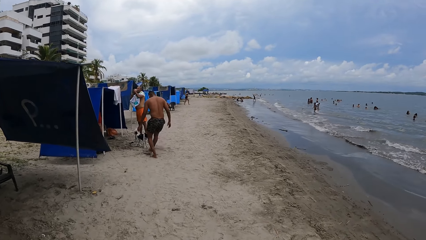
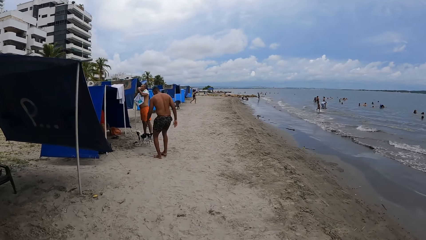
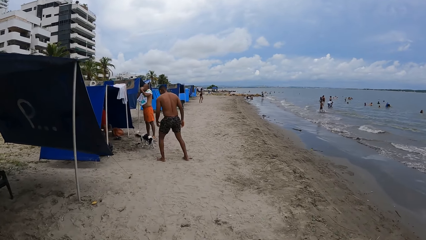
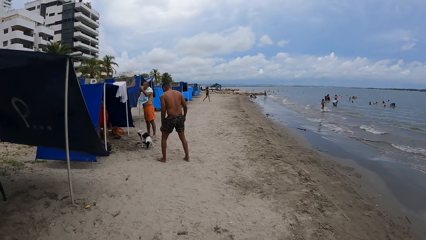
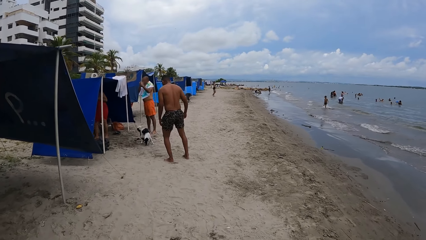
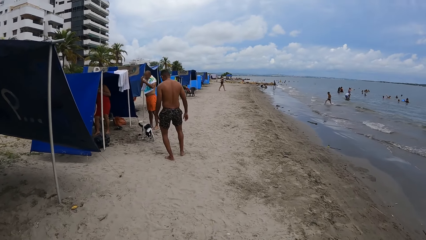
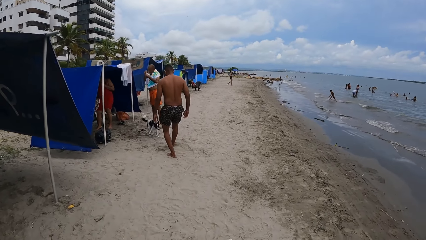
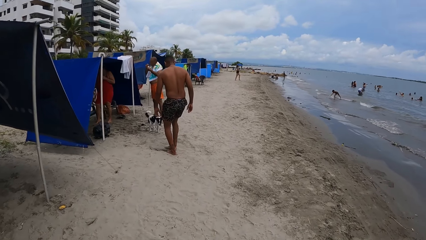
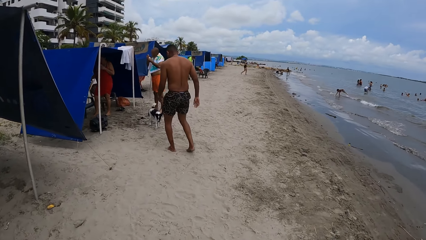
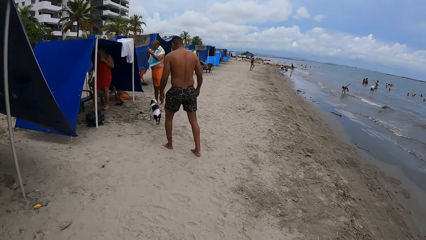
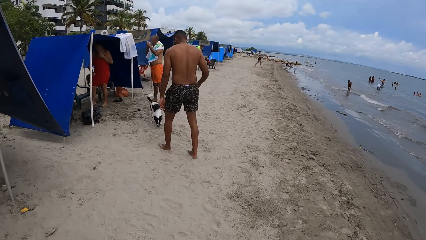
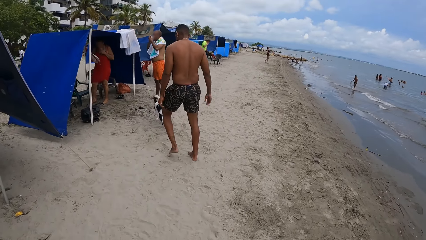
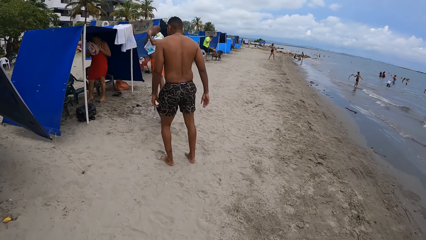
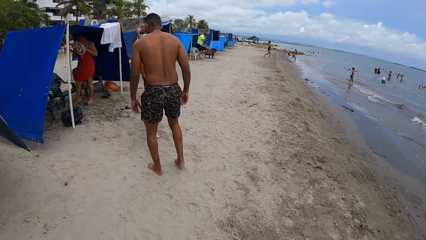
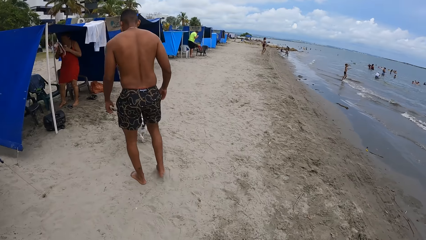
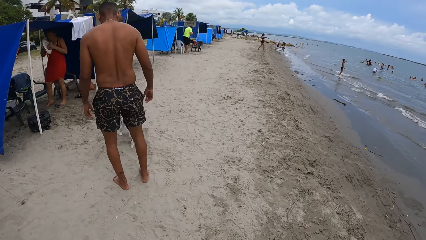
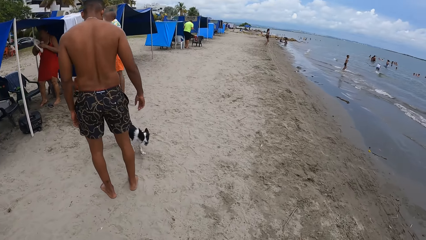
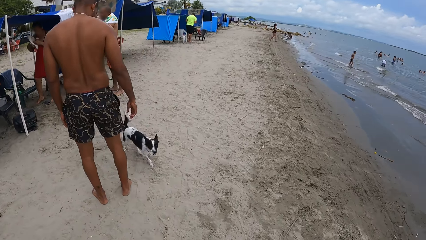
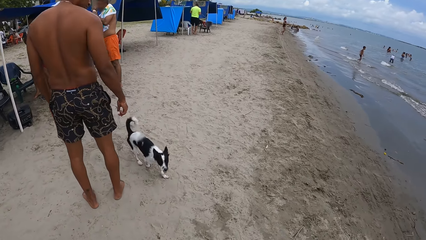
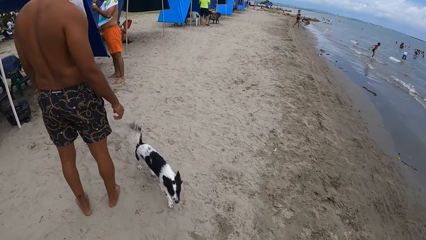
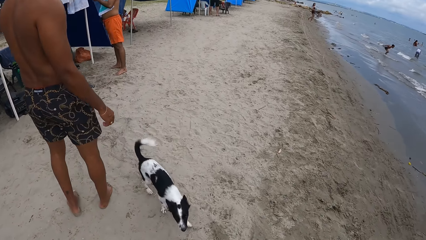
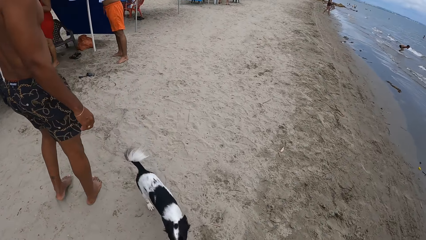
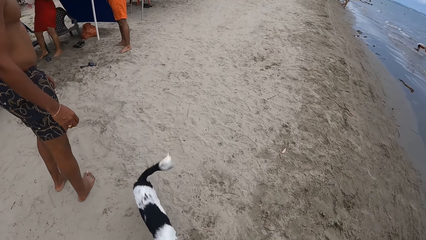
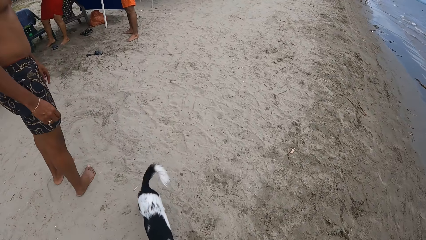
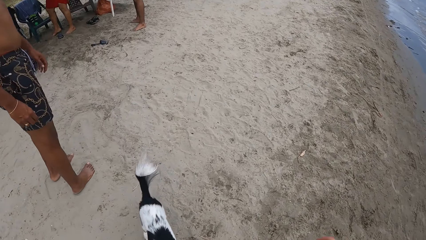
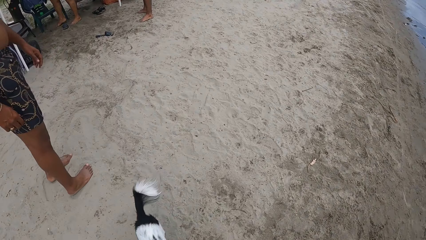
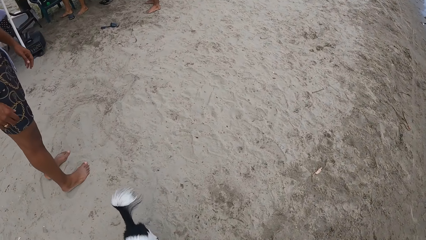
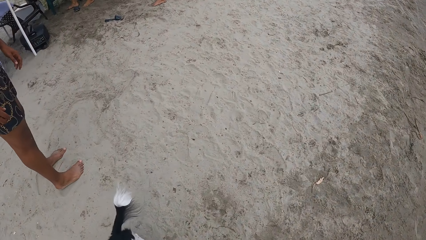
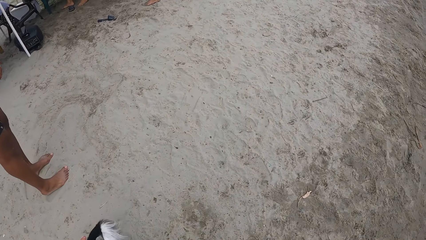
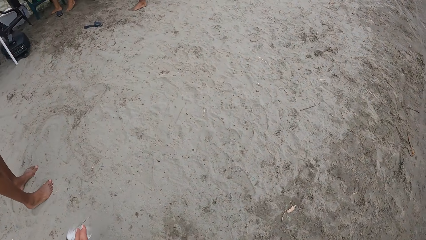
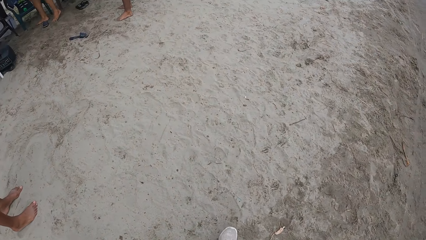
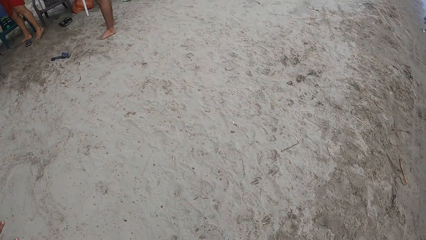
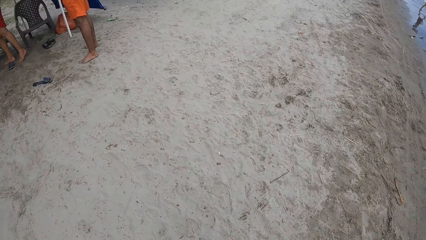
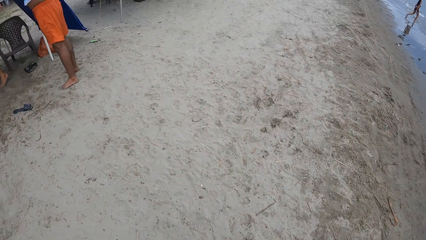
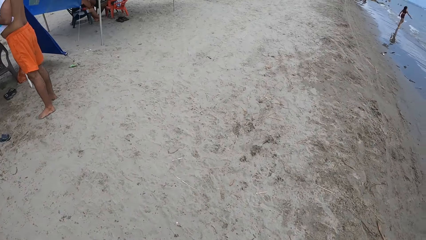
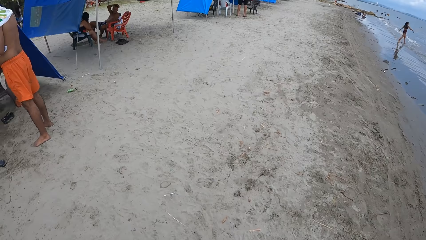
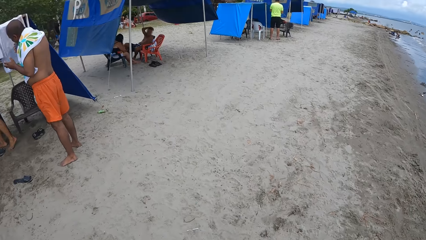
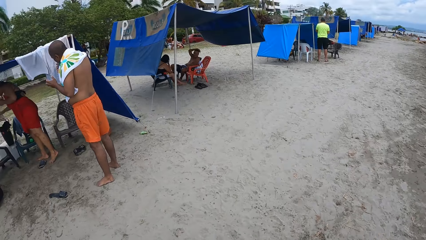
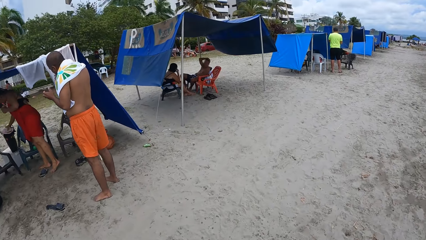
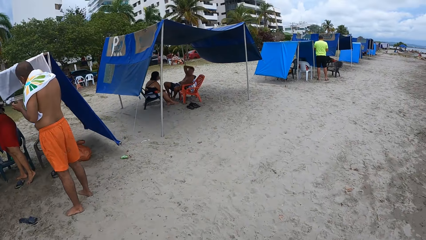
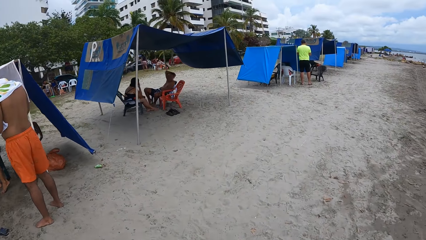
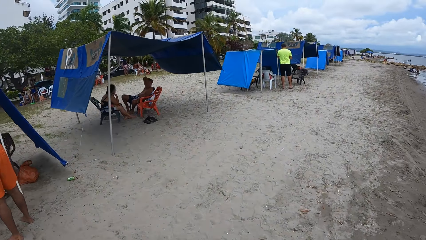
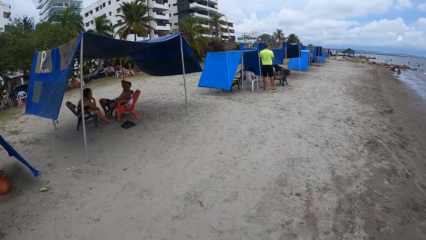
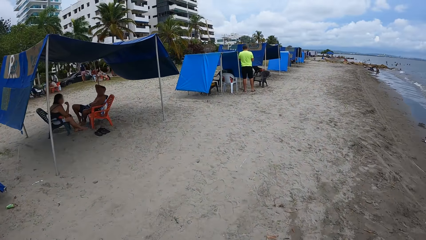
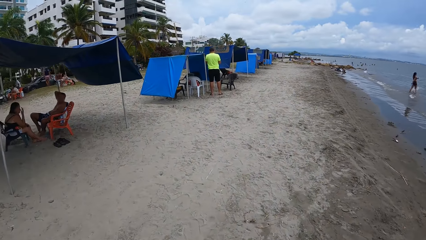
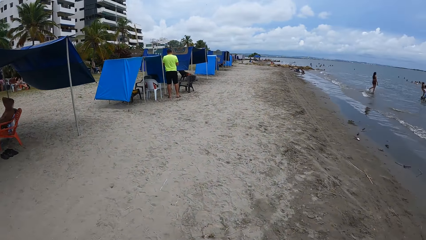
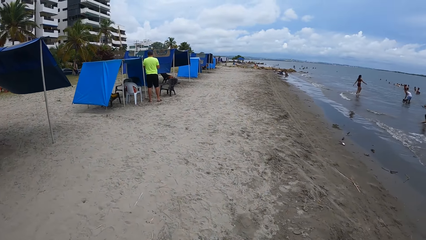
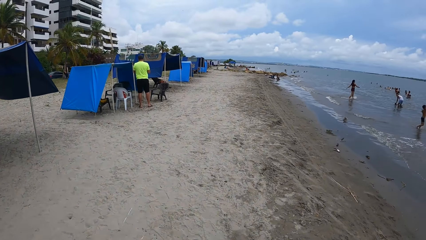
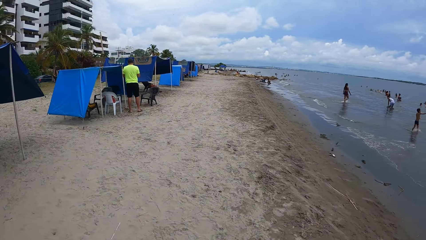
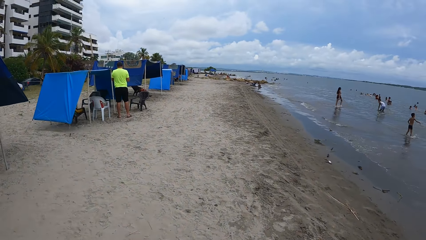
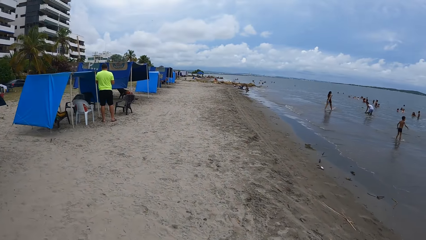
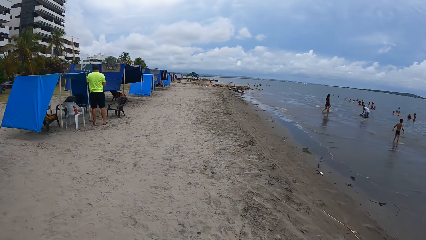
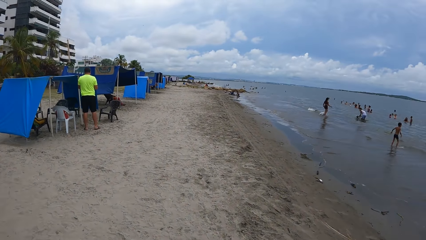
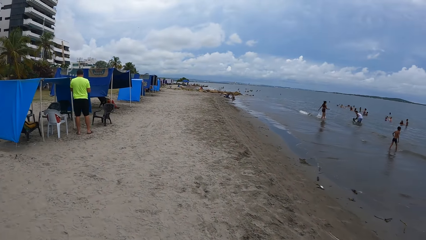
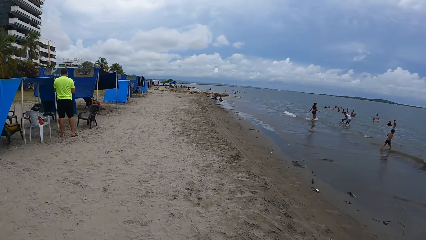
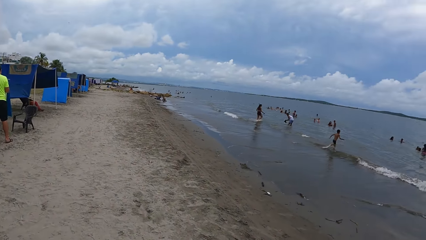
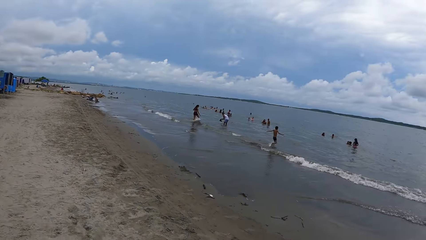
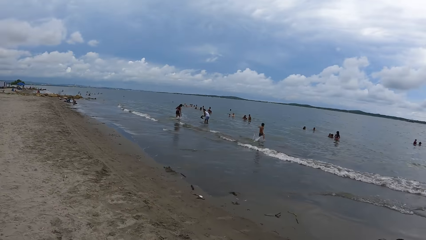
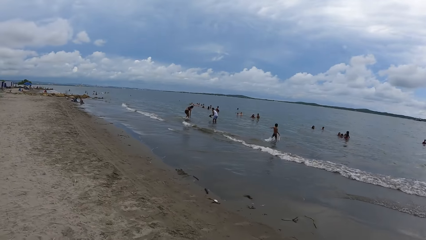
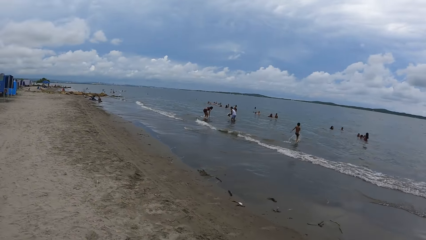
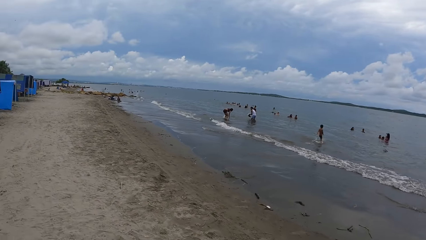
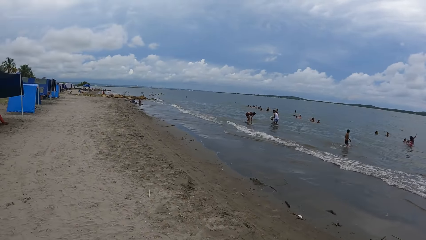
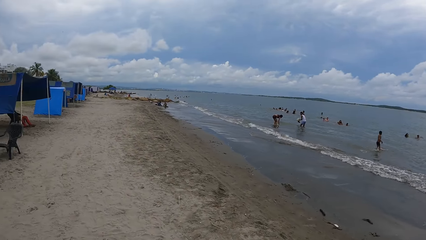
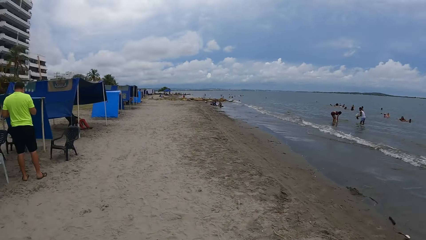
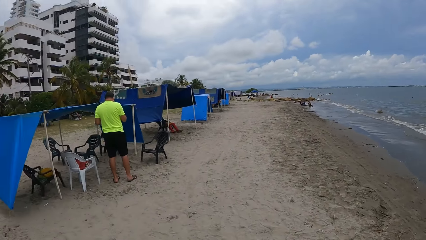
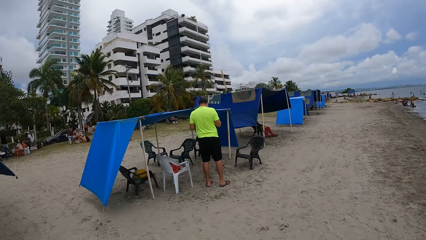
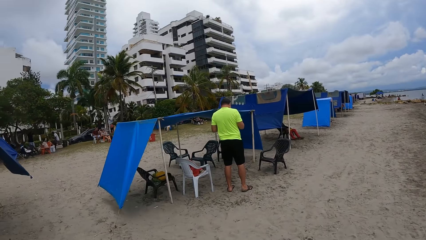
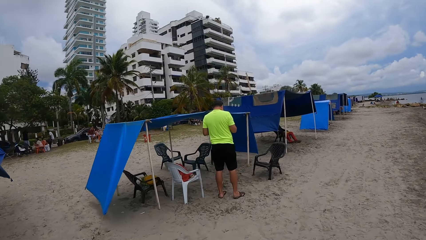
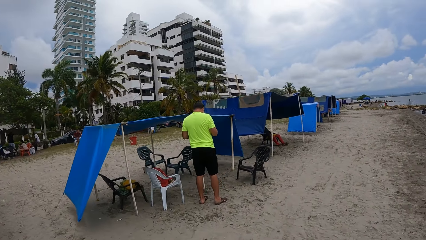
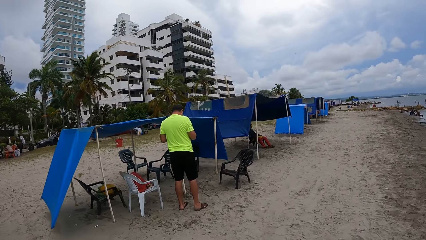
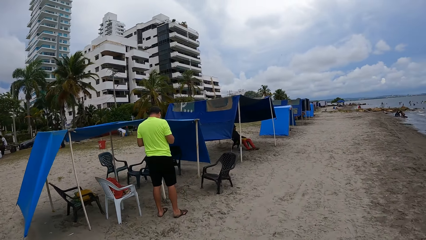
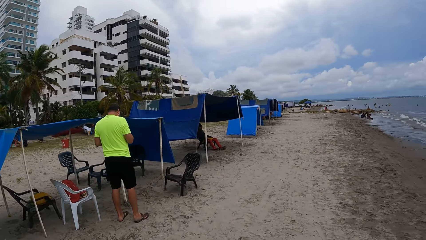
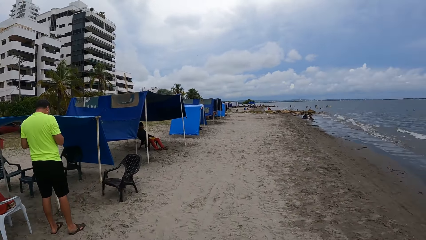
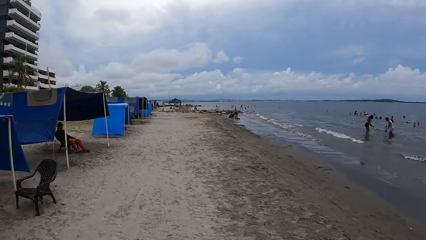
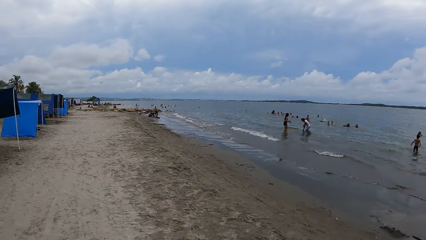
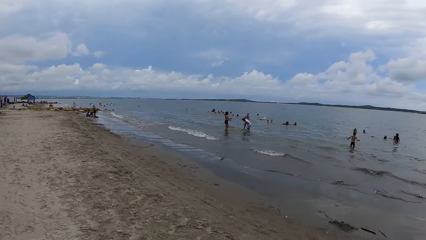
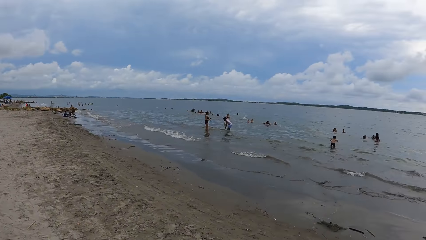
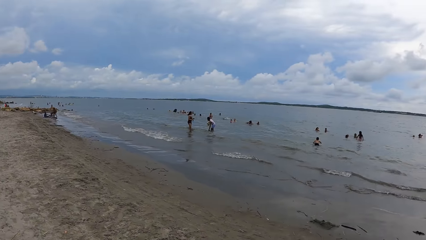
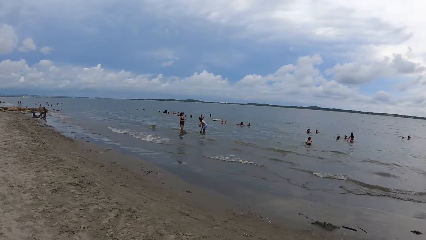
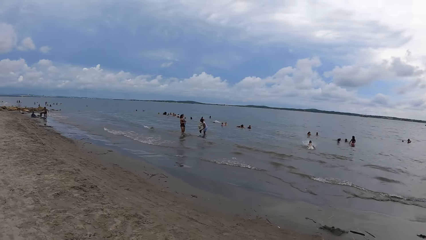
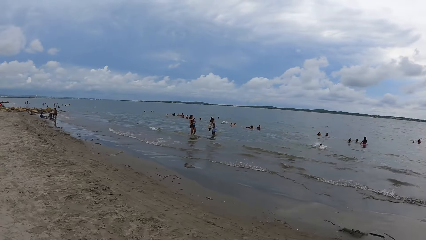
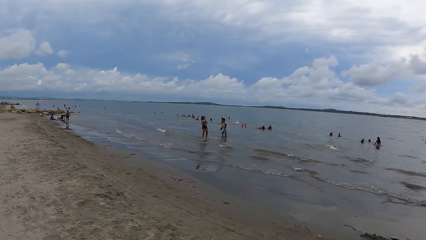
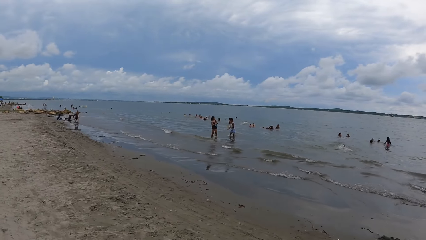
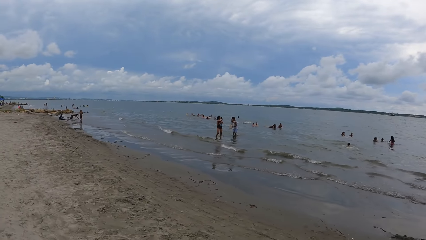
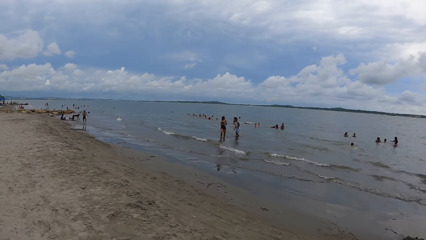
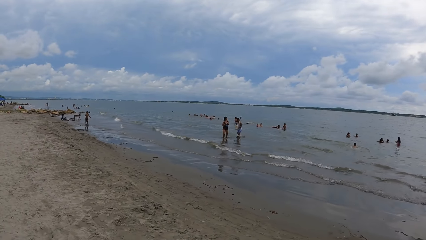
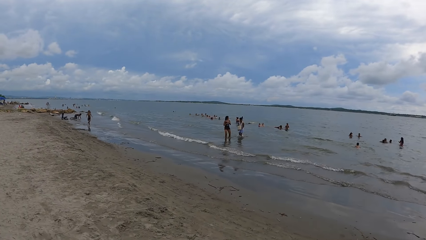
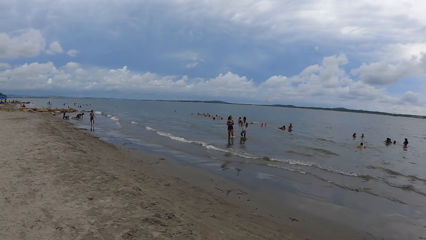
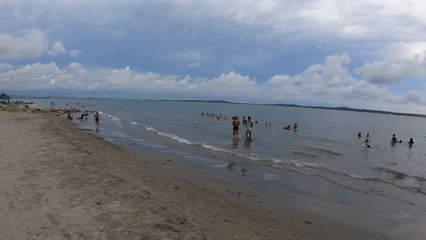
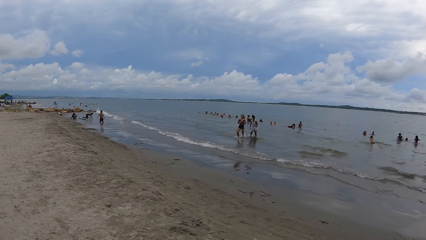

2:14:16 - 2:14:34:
The camera wearer looks down. They look left. They look forward. They look right. They look left. They look around the beach. They look right.
